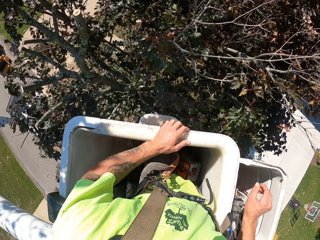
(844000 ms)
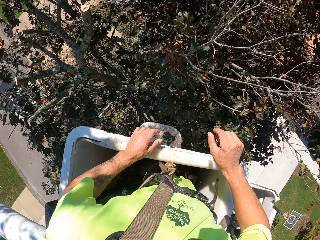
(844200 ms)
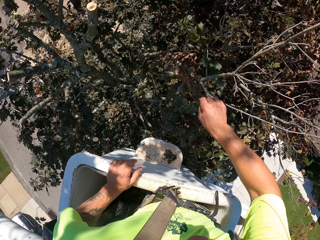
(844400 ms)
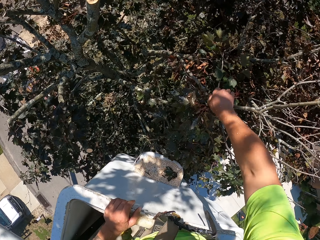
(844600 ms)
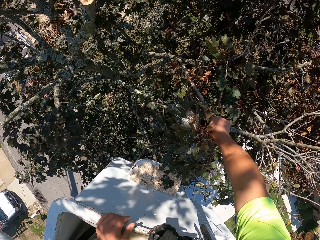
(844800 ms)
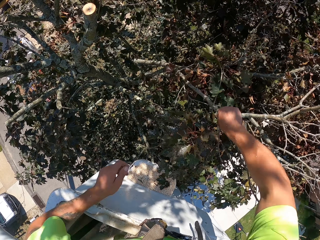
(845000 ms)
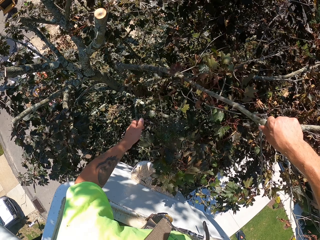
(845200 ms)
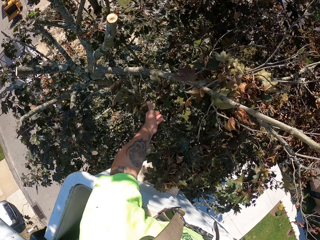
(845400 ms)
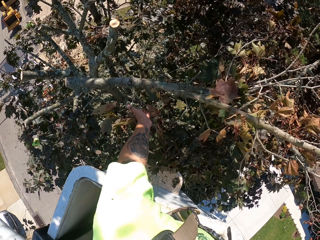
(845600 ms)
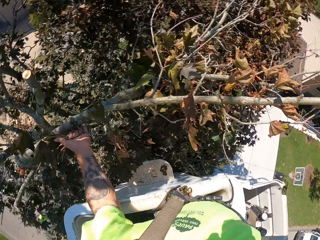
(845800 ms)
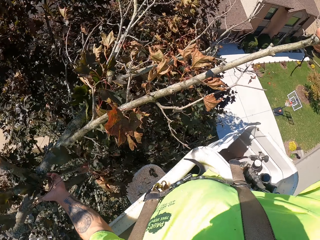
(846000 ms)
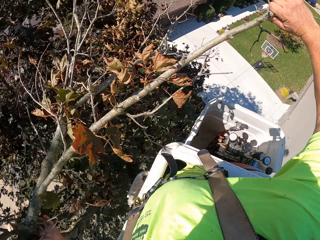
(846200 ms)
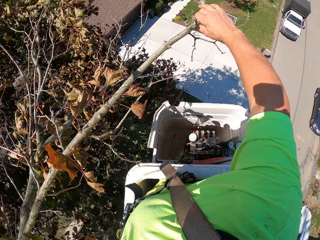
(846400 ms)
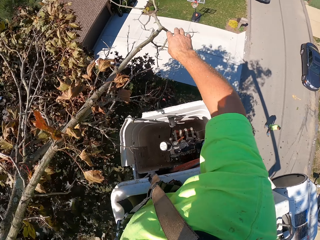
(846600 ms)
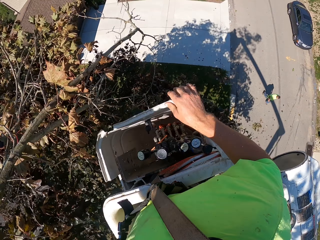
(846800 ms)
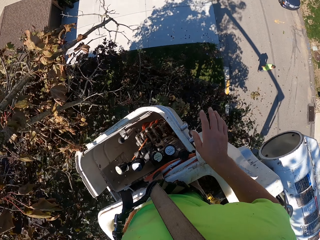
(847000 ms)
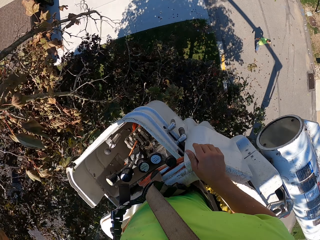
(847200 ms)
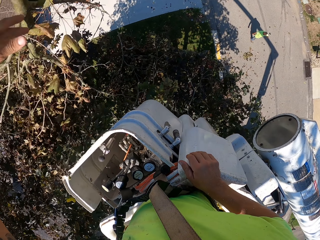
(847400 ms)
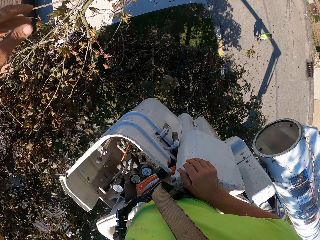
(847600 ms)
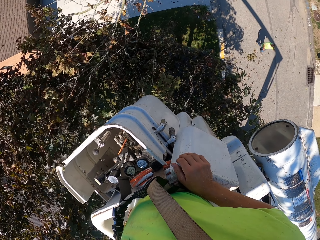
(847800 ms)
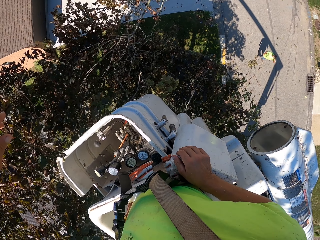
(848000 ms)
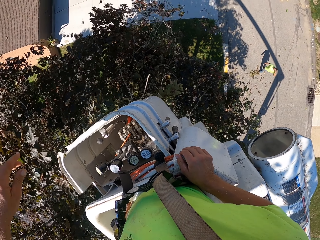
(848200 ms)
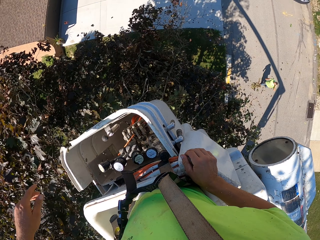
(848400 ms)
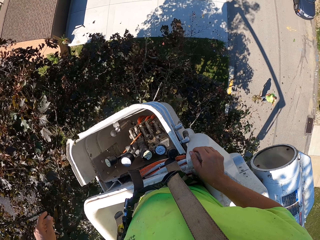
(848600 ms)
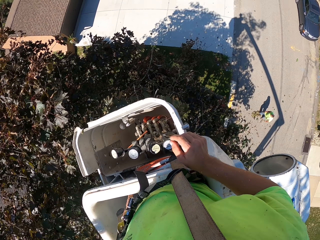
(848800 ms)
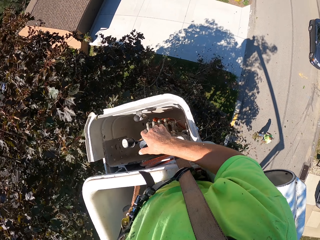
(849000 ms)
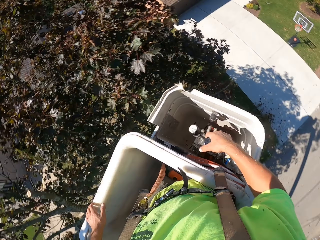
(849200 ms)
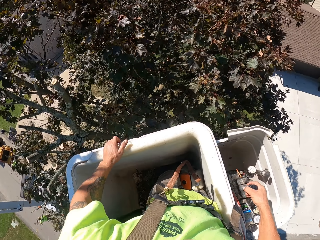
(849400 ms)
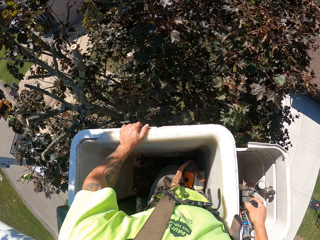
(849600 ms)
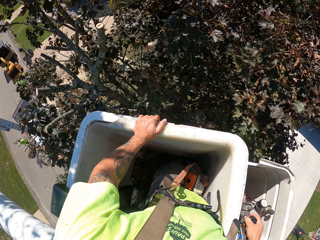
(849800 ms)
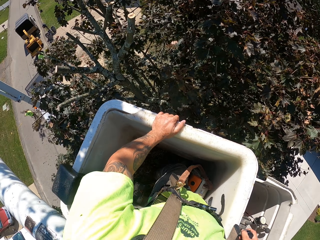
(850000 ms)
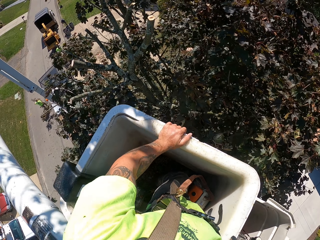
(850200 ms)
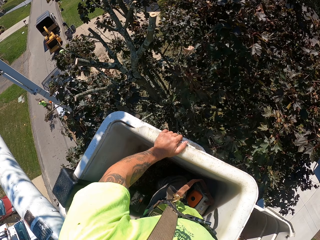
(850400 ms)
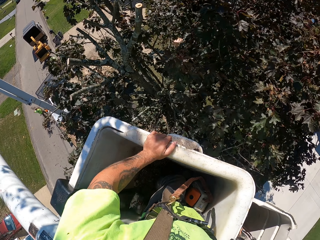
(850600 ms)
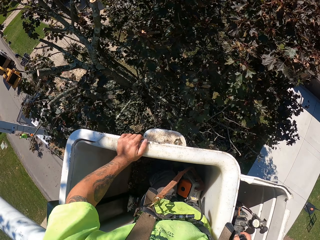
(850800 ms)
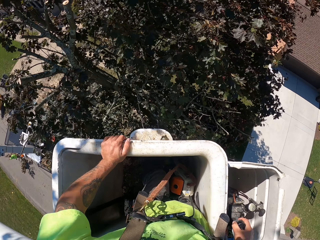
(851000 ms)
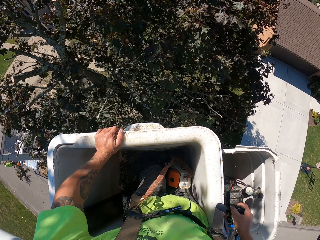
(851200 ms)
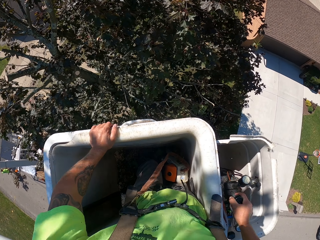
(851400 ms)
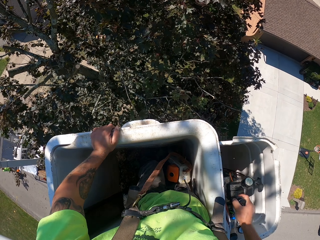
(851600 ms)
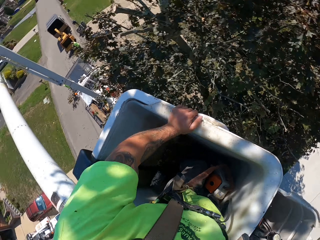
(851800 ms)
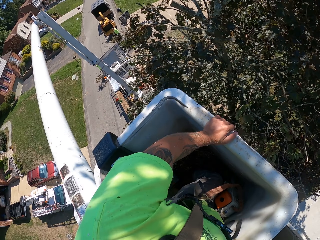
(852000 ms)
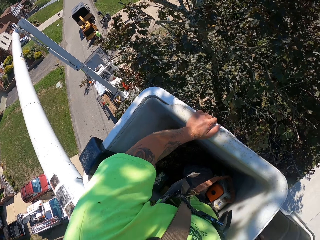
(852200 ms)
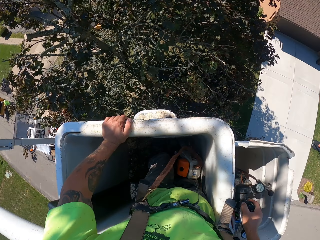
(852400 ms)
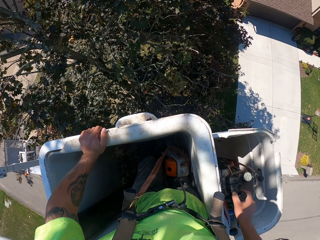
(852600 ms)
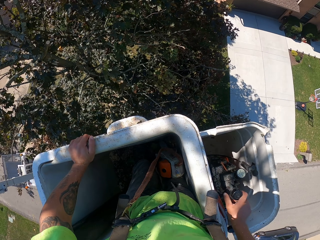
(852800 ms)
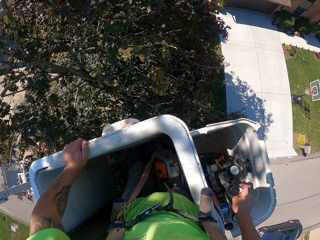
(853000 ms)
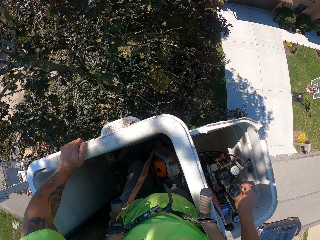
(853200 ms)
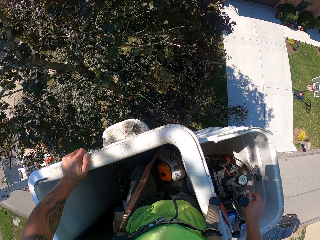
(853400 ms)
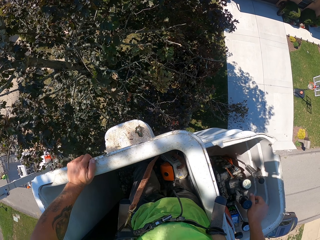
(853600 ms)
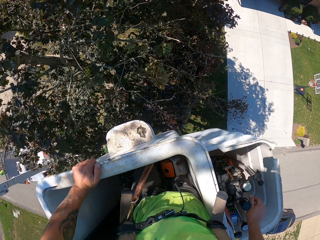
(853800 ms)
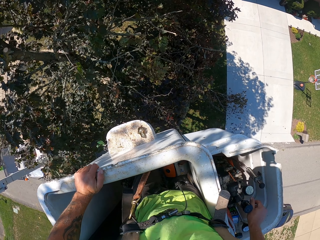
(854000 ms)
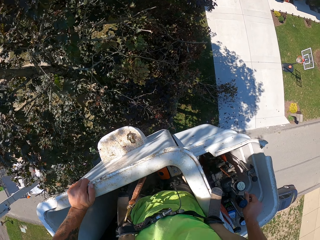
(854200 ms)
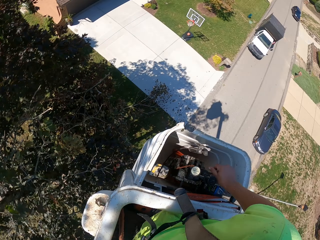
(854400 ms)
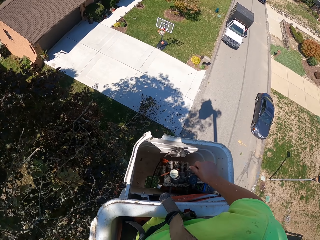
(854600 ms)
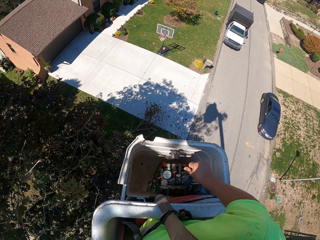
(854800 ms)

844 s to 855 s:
The camera wearer throws a branch of the tree to the ground with both hands. He removes the cut tree branch with both his hands. He drops down the tree branch with his left hand. He controls the crane with his right hand.

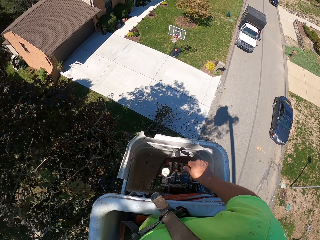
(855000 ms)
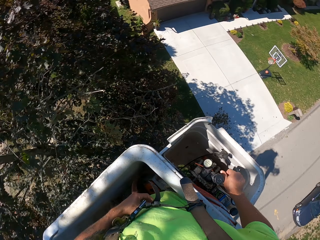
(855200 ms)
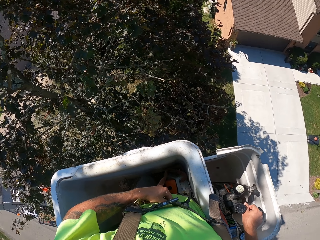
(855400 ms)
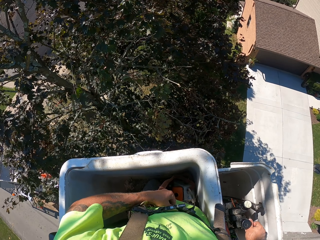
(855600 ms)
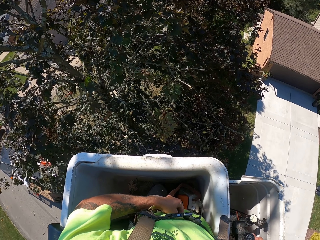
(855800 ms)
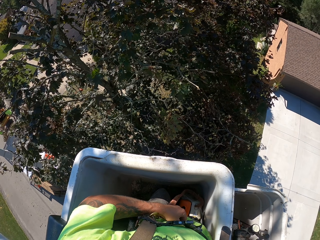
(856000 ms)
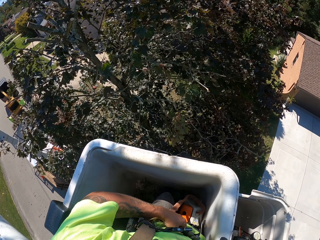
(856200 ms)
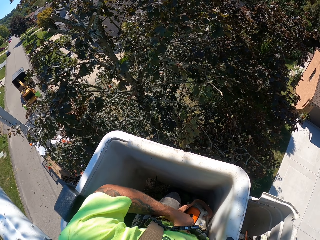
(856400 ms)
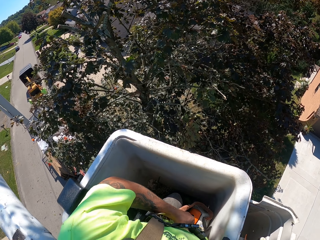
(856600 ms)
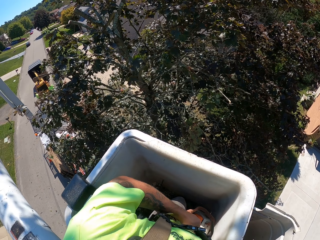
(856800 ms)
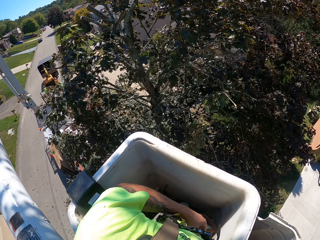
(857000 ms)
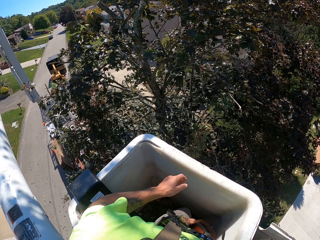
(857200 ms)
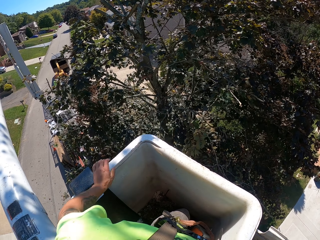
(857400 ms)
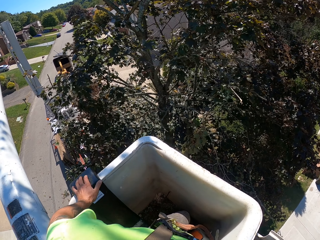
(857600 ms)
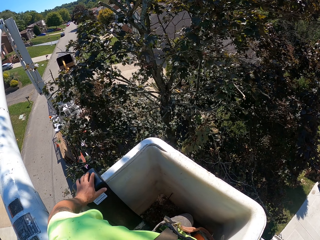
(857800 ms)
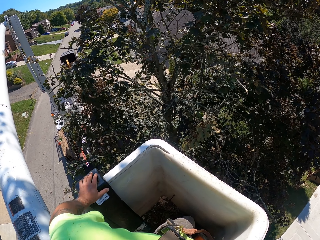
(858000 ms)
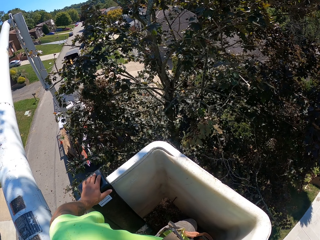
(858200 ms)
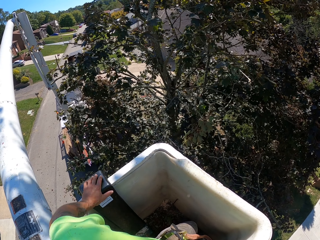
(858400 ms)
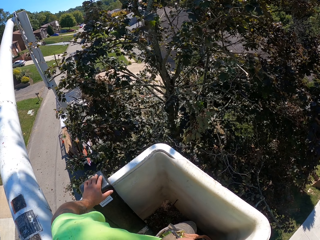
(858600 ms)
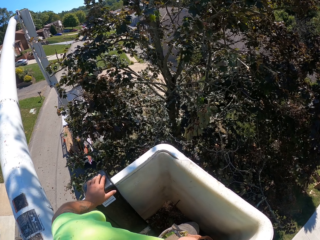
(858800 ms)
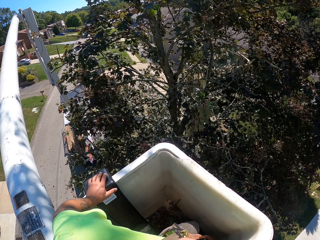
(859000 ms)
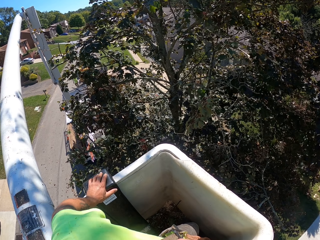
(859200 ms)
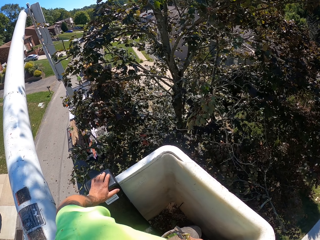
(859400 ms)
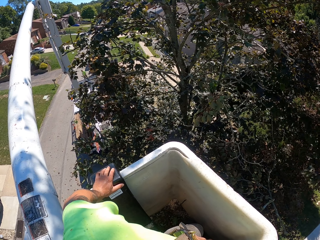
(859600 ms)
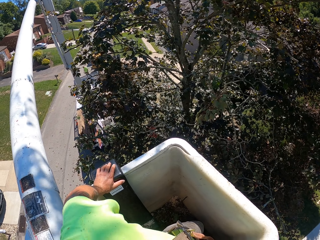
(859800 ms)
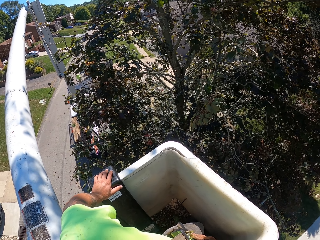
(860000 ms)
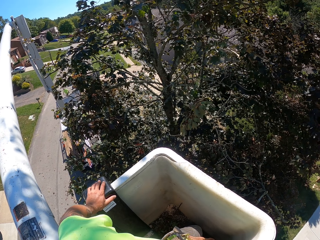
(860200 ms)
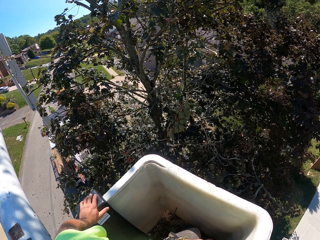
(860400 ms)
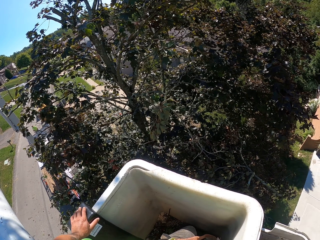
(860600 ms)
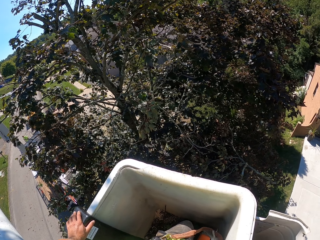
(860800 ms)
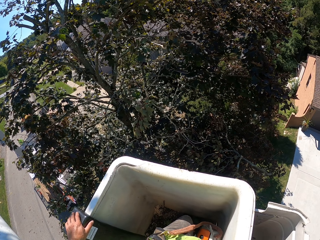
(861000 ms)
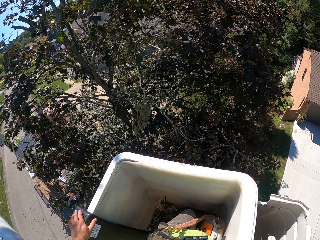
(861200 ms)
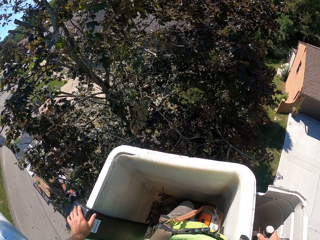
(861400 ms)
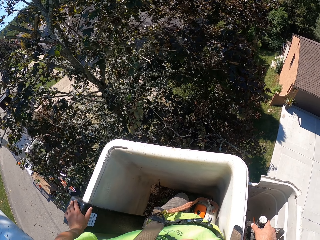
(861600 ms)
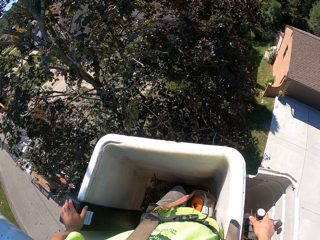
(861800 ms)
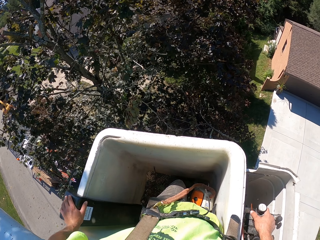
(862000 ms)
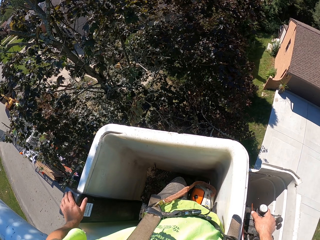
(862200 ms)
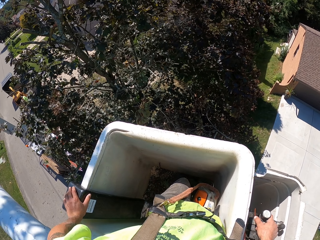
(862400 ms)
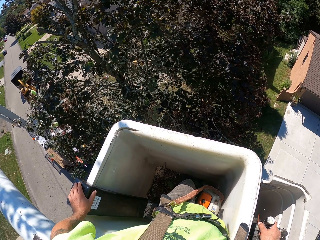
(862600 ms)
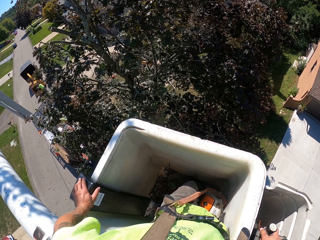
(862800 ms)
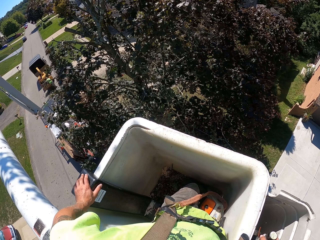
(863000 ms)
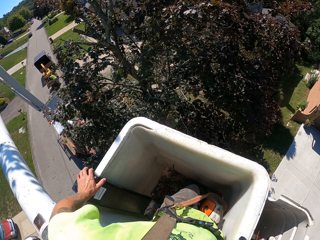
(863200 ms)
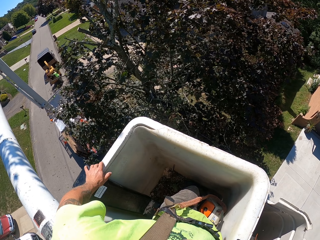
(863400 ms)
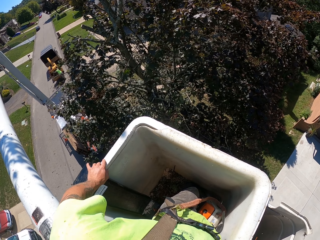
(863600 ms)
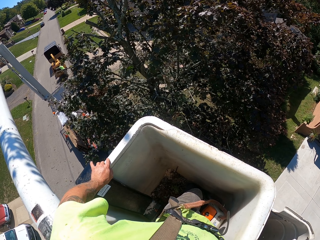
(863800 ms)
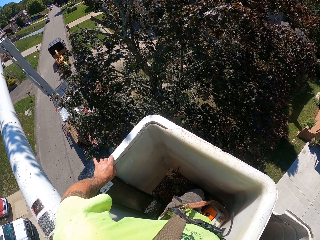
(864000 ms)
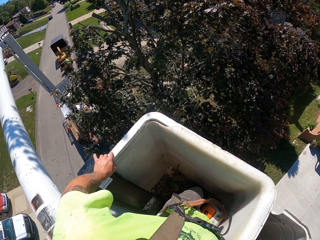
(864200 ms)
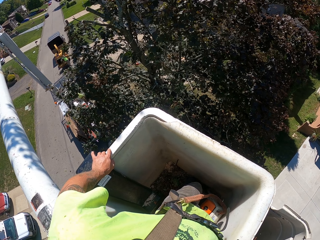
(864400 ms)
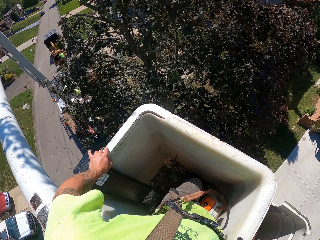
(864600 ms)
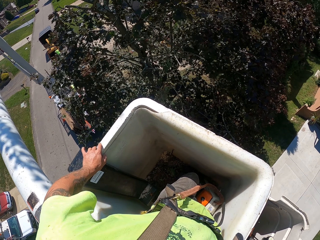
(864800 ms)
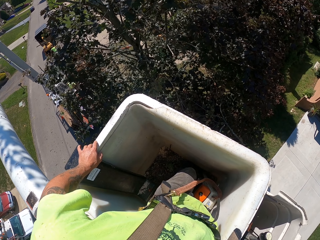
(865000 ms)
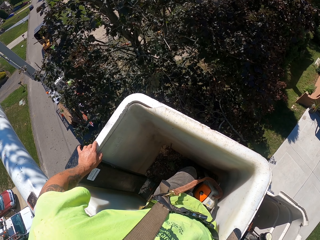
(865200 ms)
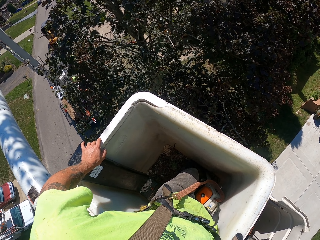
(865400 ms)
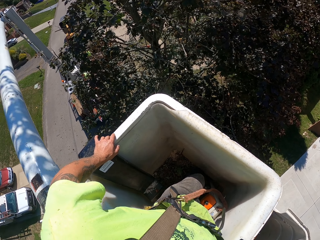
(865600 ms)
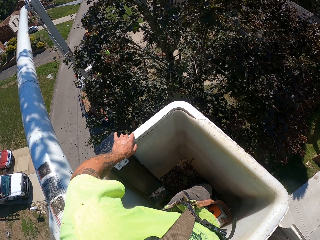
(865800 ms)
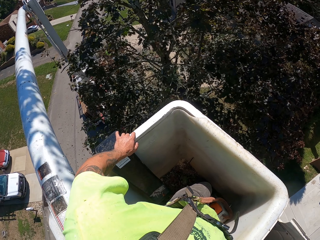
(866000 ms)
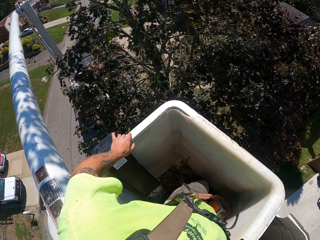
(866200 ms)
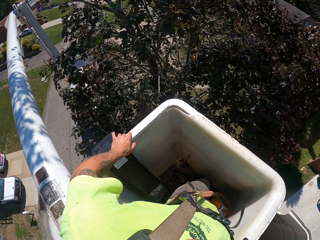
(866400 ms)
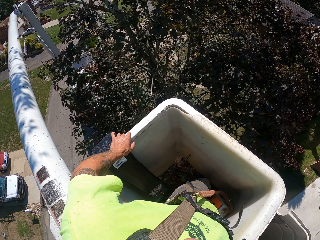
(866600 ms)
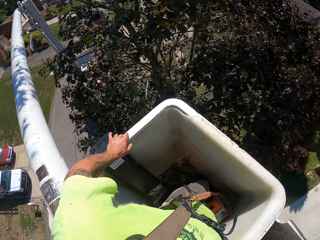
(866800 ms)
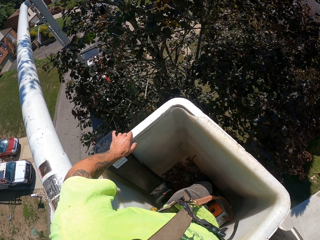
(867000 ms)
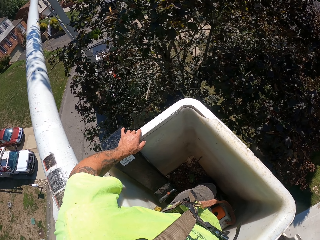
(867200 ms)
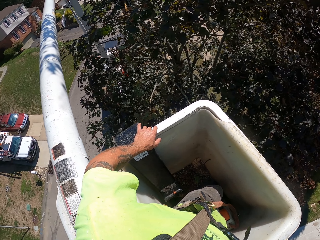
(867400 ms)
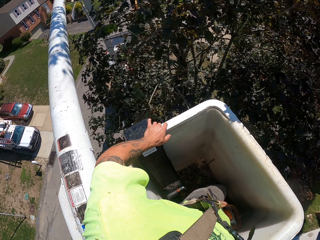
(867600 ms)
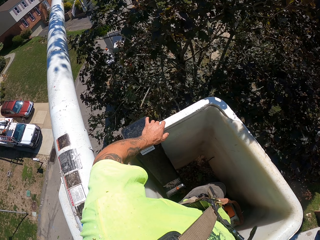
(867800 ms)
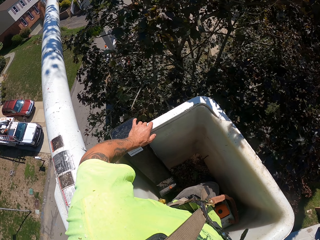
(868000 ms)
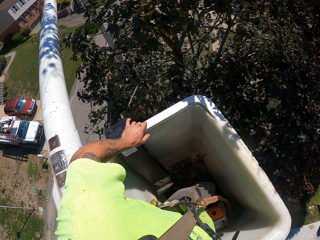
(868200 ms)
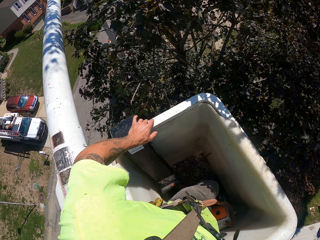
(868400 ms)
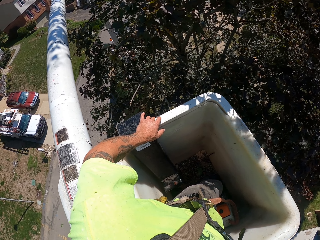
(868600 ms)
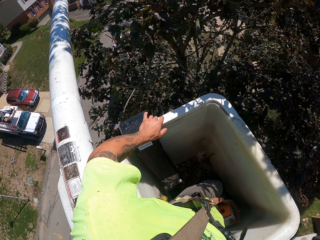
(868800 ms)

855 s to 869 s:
The camera wearer looks around. They control the crane with his right hand.
